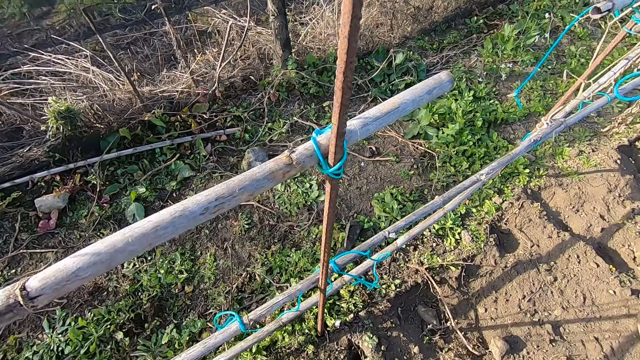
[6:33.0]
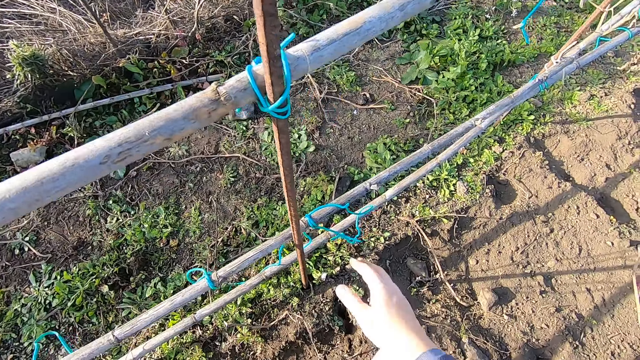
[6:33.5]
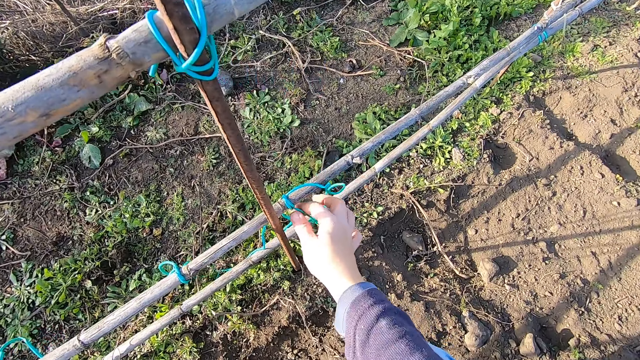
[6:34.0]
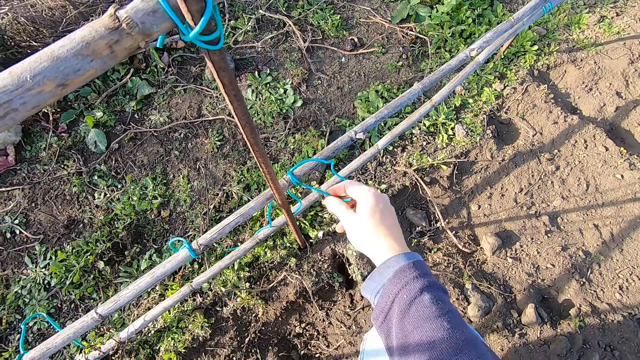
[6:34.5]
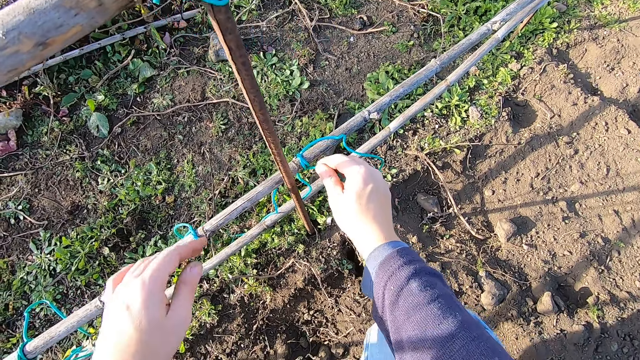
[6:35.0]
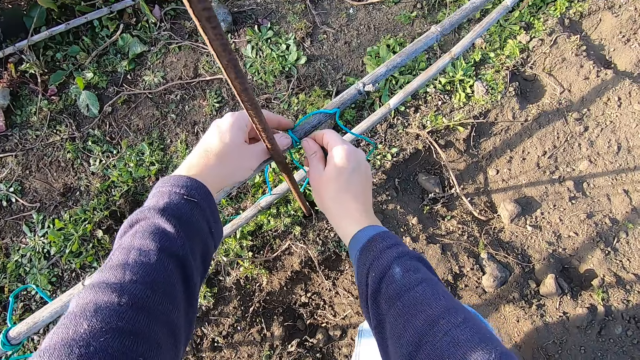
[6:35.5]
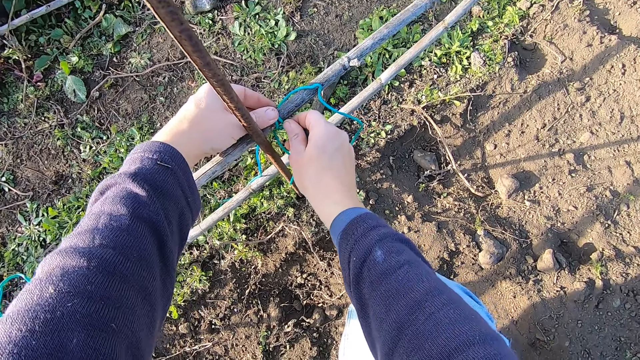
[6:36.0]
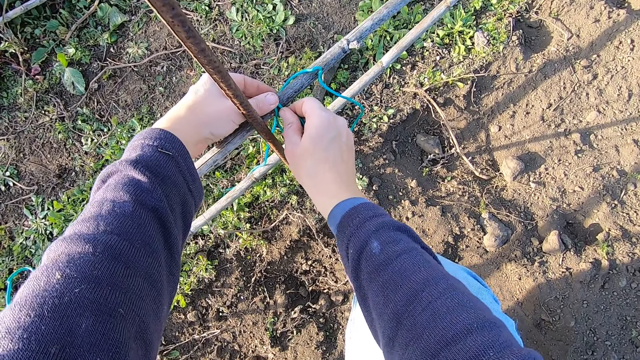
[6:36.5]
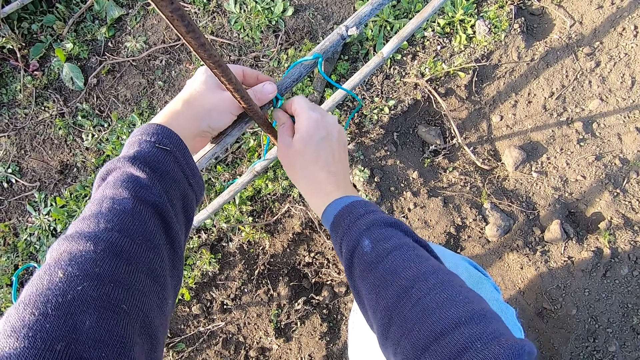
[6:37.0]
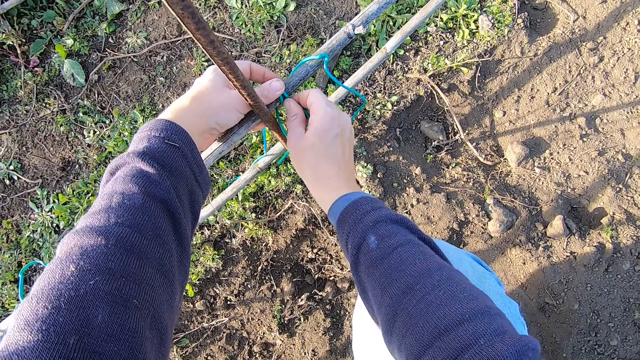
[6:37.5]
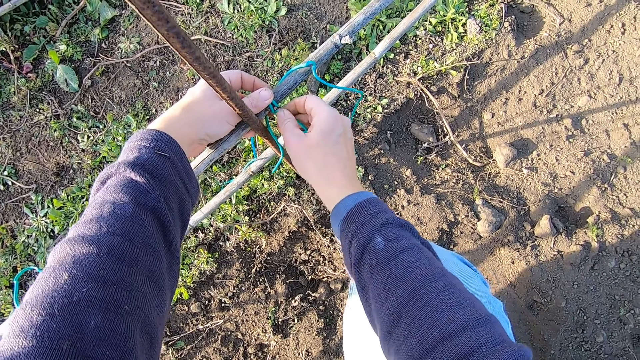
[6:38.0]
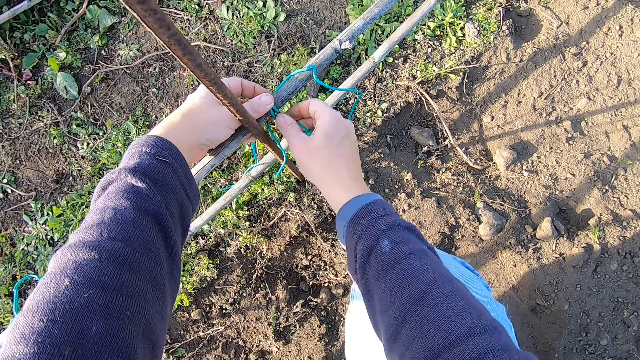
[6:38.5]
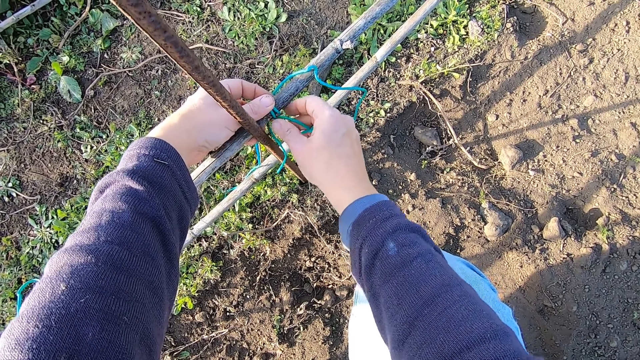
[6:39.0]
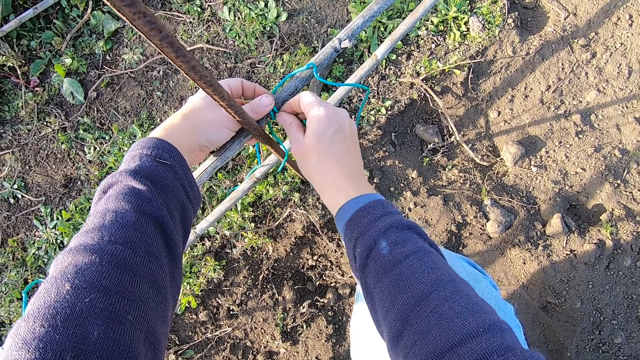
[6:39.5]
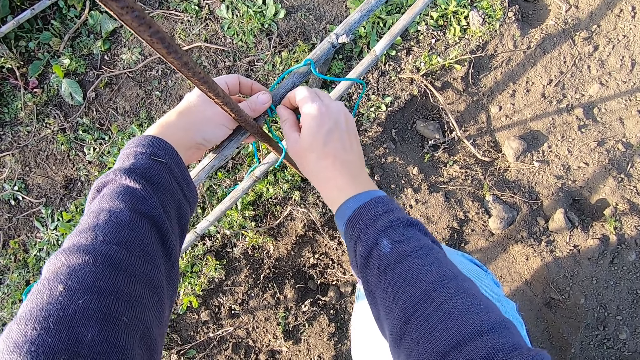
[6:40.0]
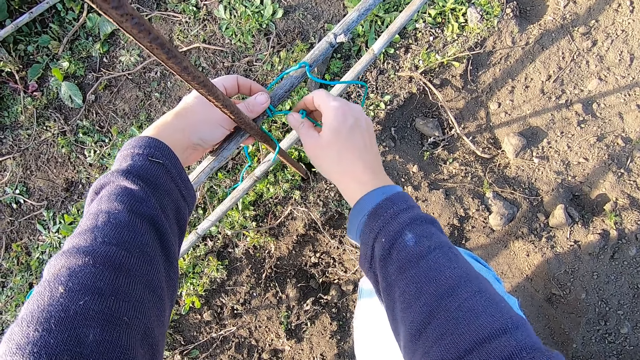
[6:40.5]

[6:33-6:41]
The camera wearer loosens the rope with both hands.

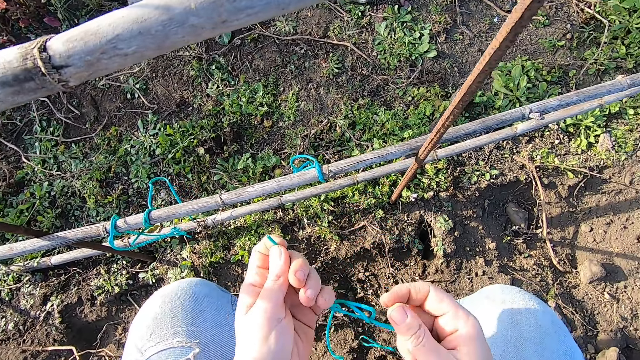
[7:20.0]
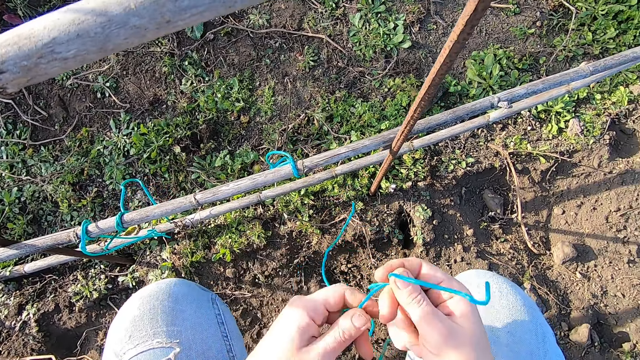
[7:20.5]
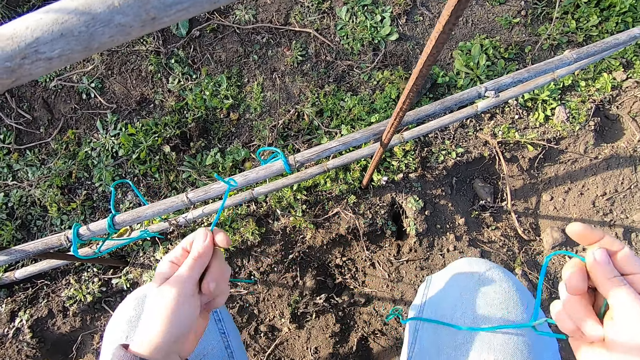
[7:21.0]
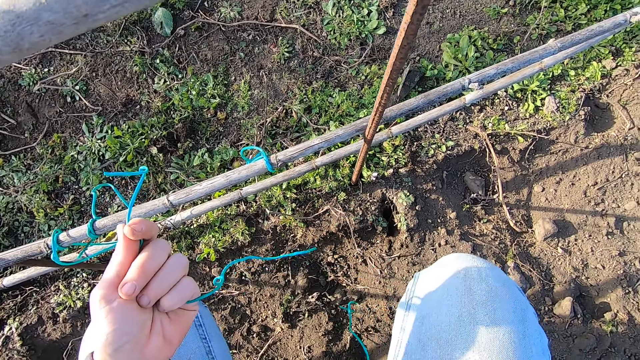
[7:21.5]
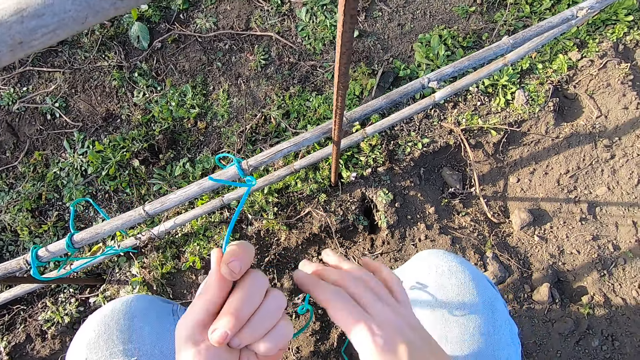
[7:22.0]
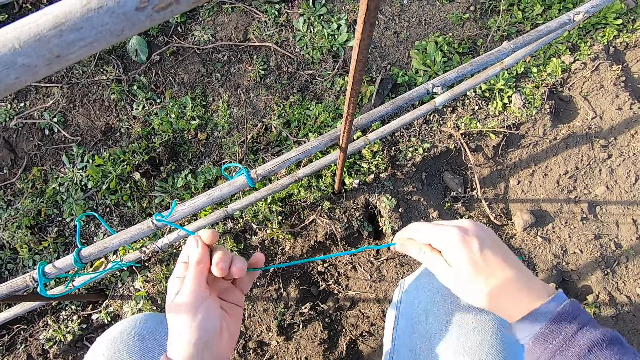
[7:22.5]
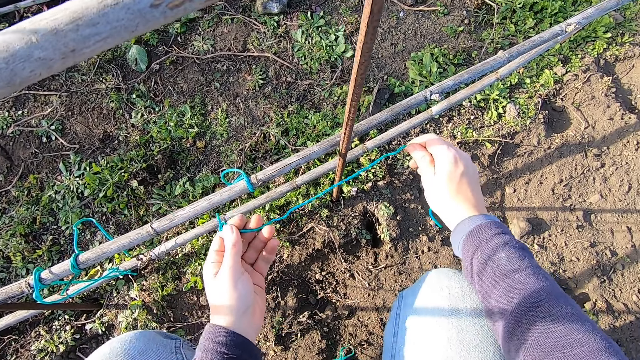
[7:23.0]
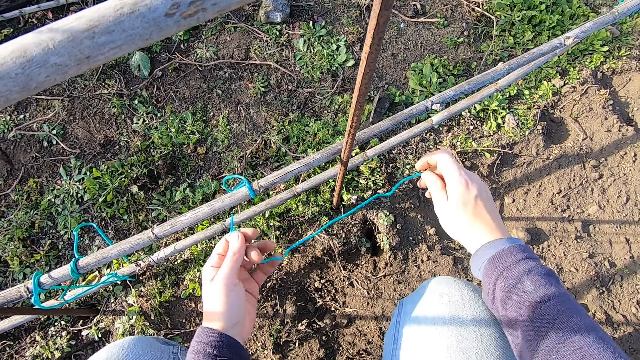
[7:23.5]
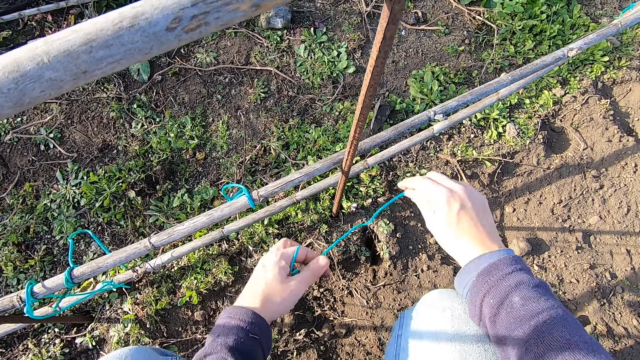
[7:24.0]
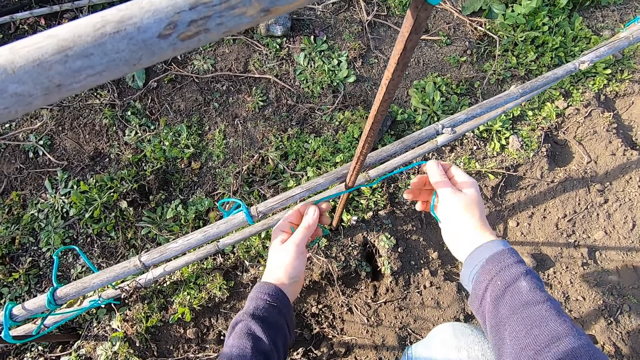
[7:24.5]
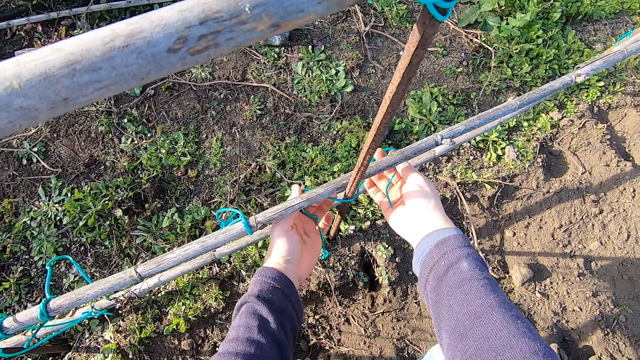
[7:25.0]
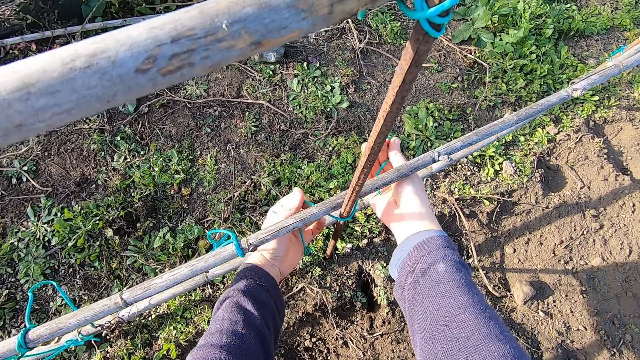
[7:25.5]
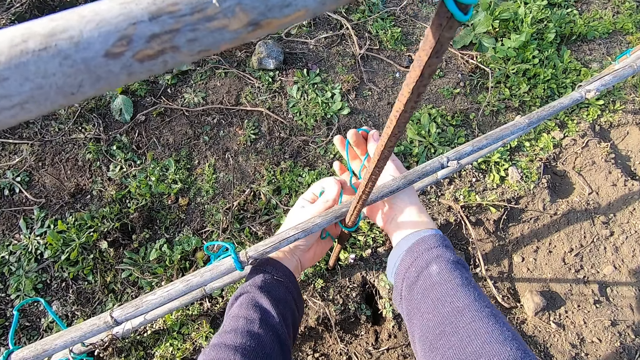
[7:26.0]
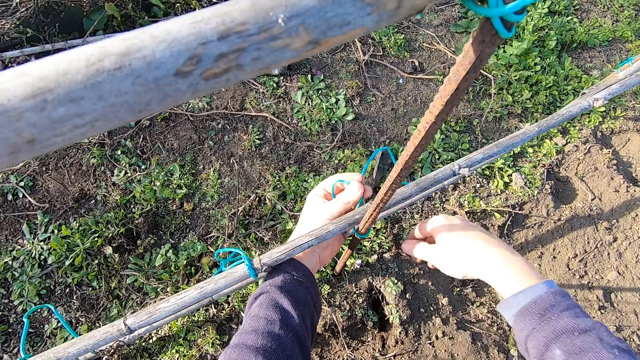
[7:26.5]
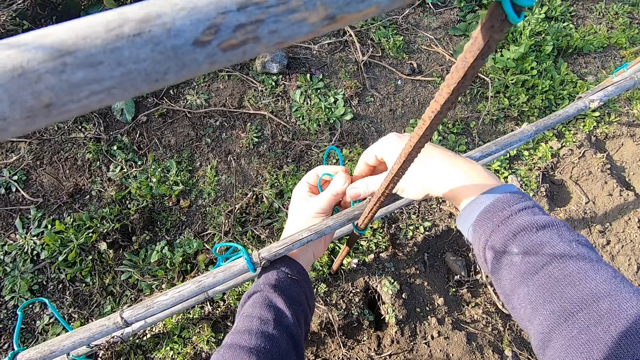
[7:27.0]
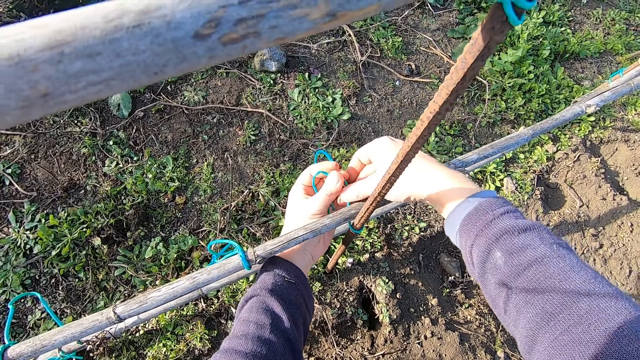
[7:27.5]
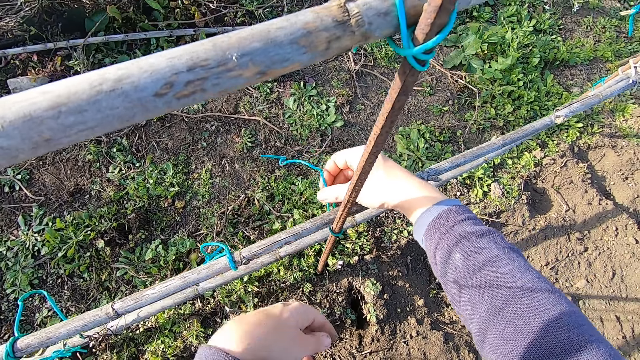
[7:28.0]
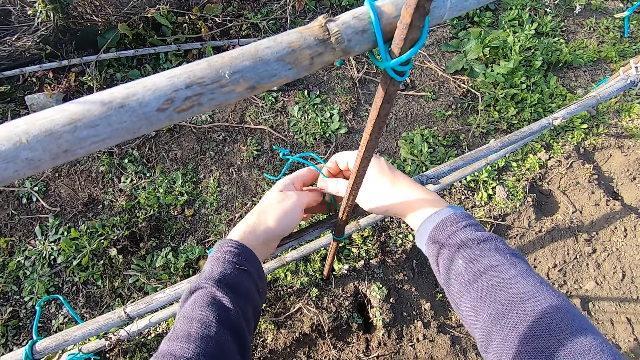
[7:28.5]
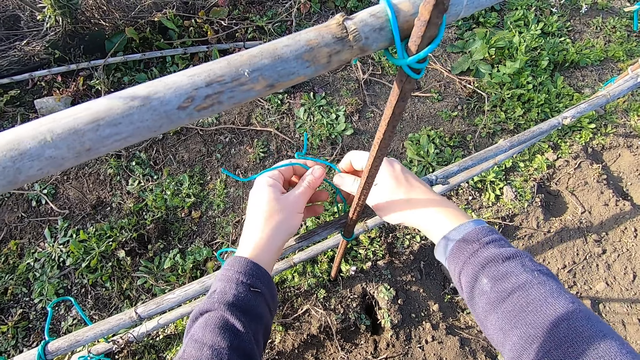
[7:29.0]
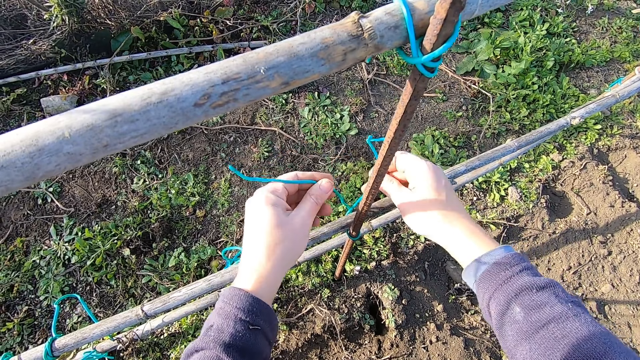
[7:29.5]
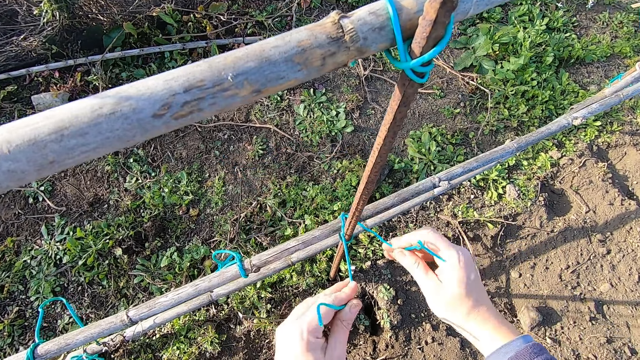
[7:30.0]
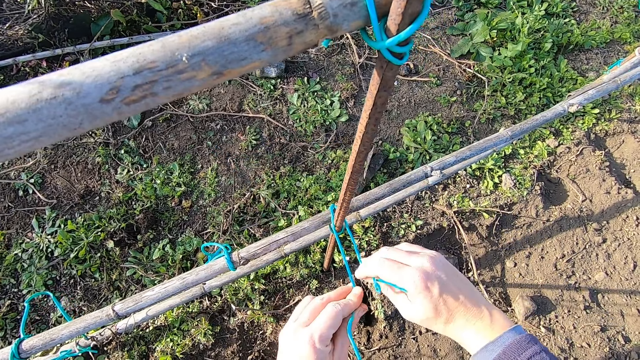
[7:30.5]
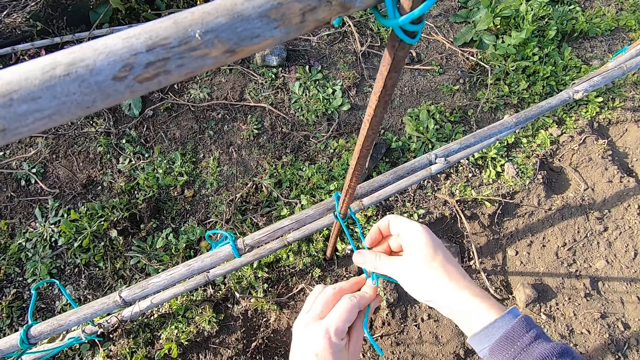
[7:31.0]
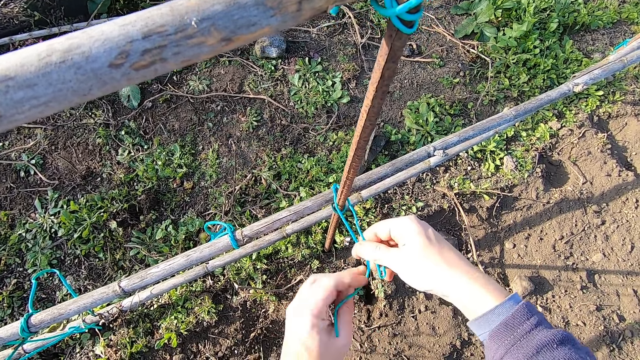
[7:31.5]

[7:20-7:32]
The camera wearer drops the rope in the right hand. They tie the rope around an iron rod on the pole with both hands.
